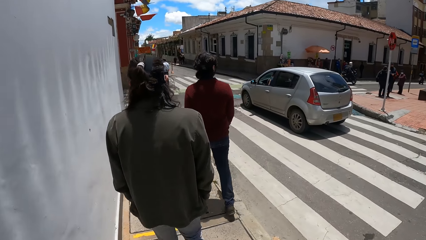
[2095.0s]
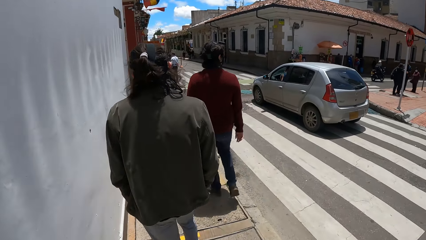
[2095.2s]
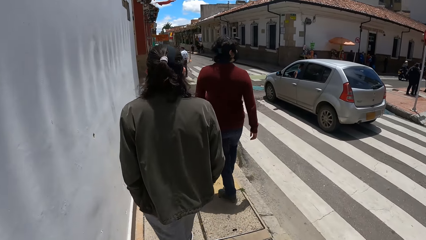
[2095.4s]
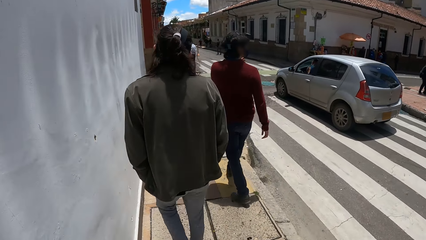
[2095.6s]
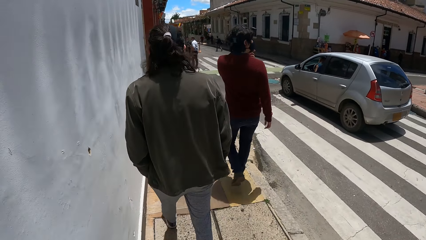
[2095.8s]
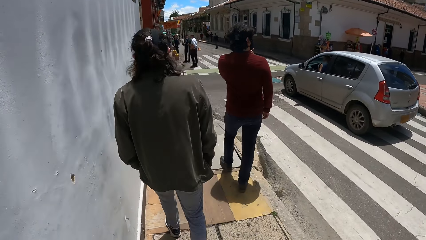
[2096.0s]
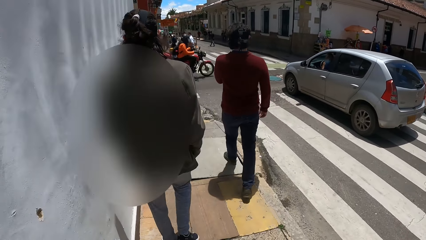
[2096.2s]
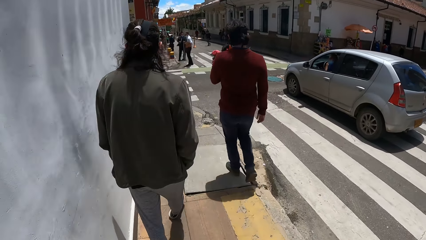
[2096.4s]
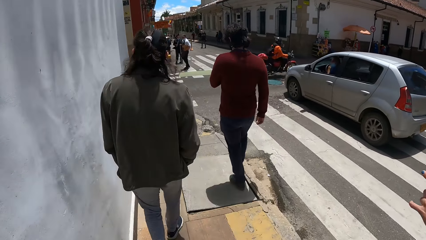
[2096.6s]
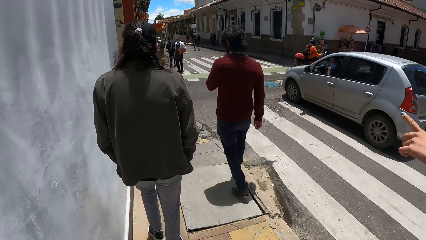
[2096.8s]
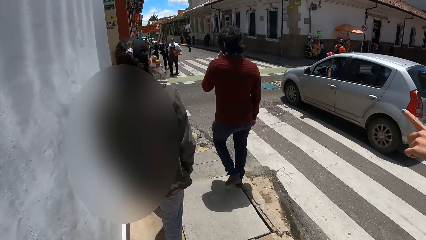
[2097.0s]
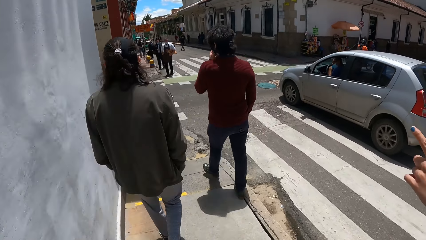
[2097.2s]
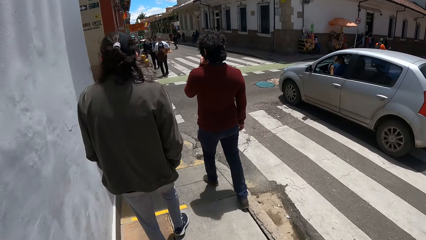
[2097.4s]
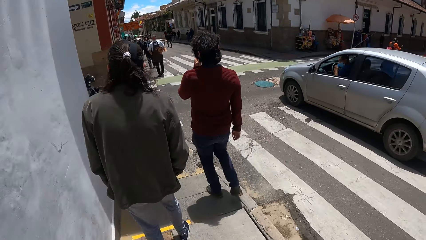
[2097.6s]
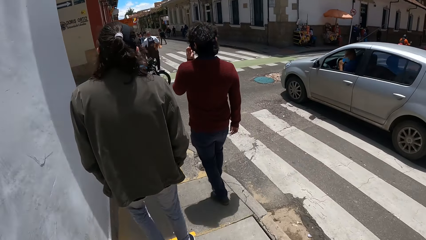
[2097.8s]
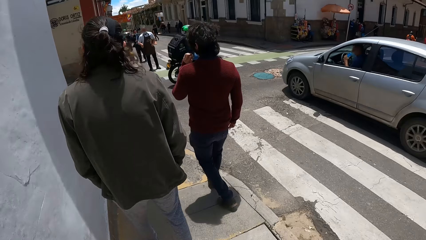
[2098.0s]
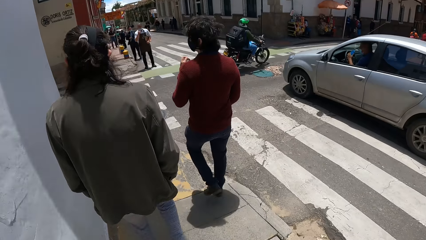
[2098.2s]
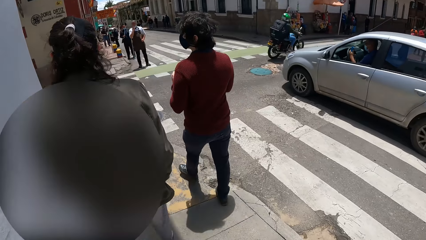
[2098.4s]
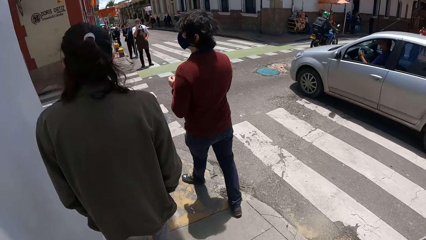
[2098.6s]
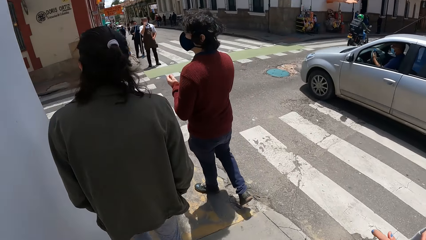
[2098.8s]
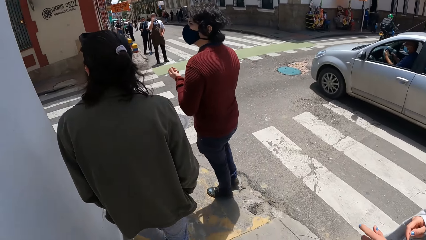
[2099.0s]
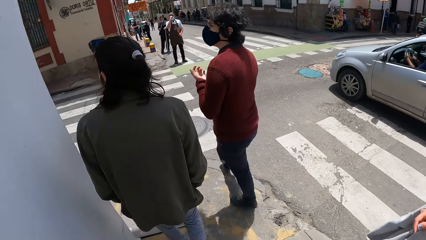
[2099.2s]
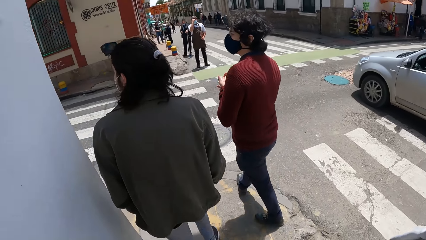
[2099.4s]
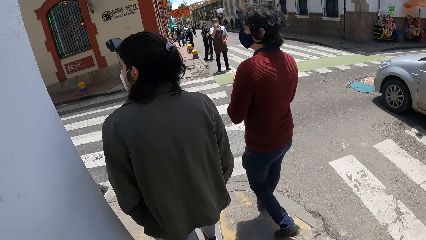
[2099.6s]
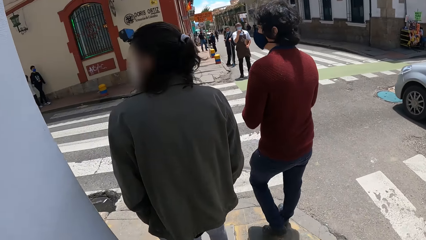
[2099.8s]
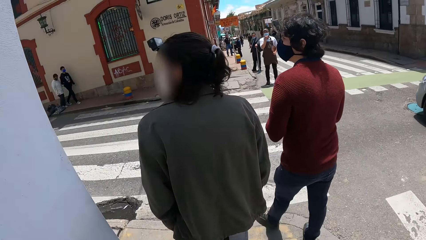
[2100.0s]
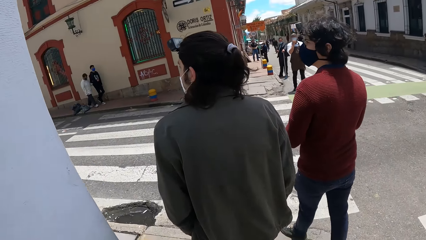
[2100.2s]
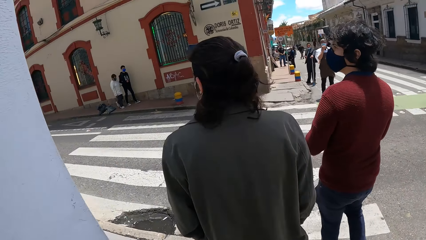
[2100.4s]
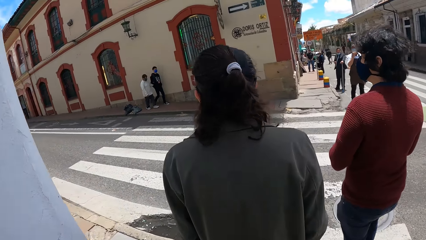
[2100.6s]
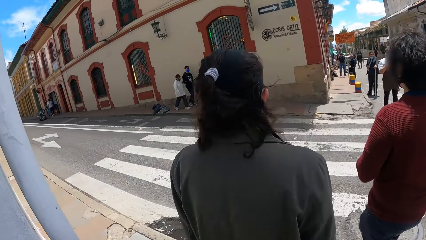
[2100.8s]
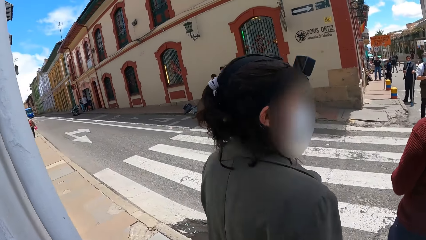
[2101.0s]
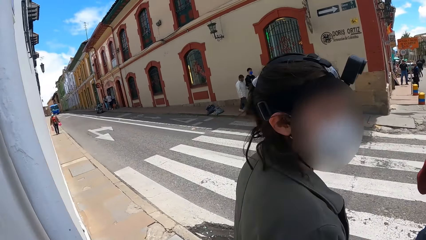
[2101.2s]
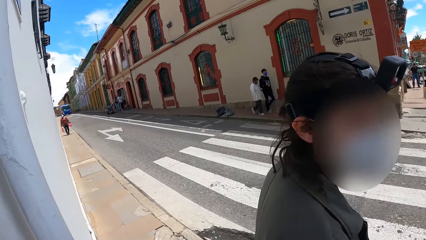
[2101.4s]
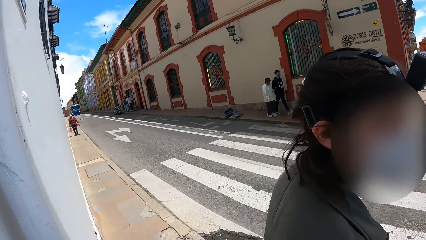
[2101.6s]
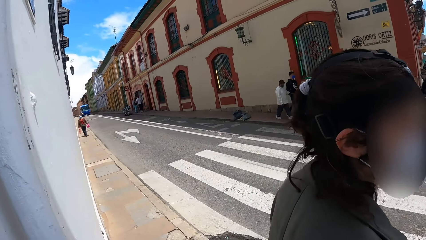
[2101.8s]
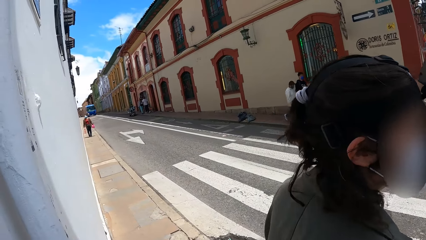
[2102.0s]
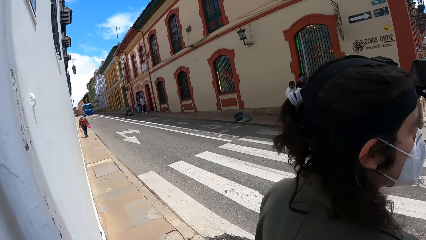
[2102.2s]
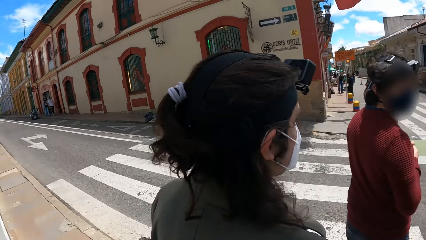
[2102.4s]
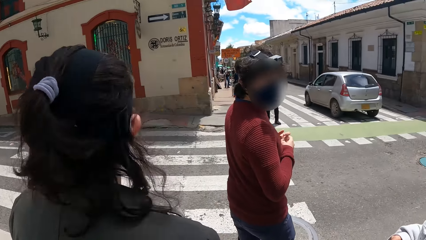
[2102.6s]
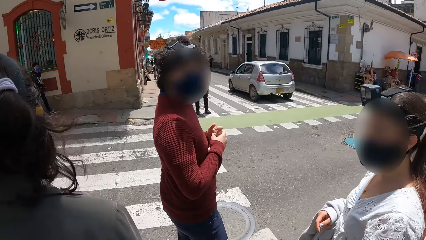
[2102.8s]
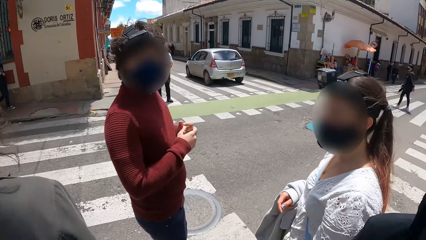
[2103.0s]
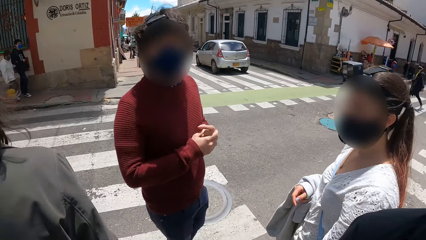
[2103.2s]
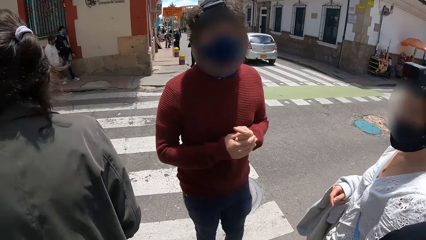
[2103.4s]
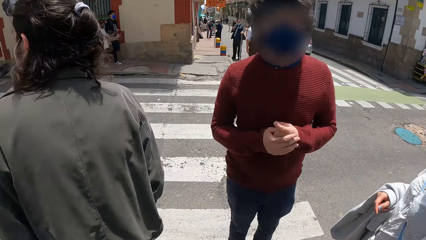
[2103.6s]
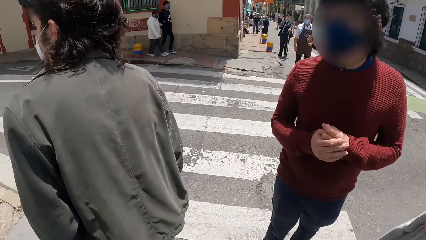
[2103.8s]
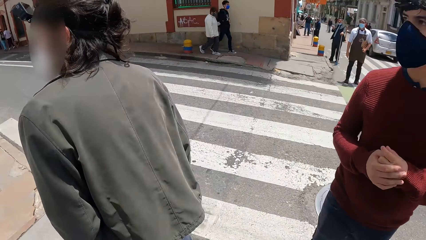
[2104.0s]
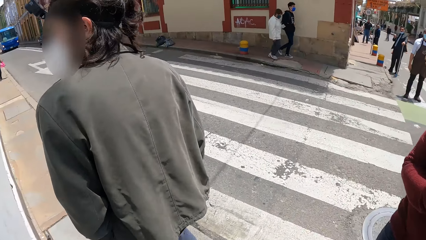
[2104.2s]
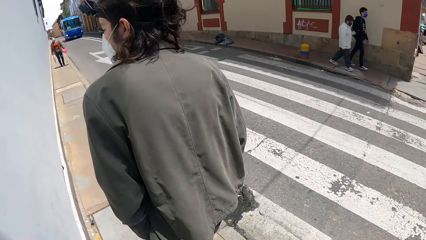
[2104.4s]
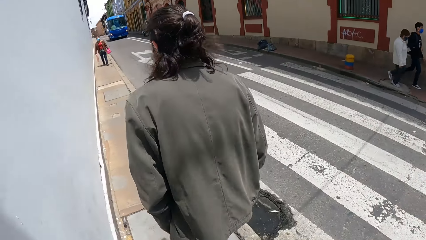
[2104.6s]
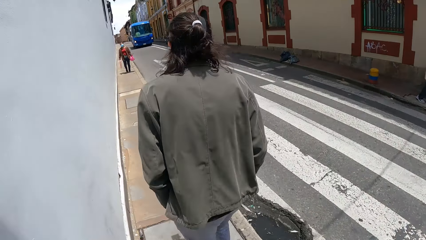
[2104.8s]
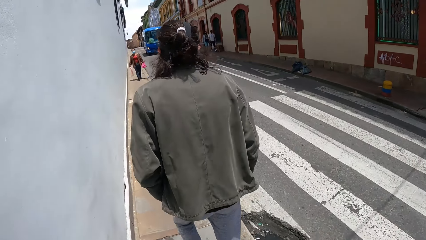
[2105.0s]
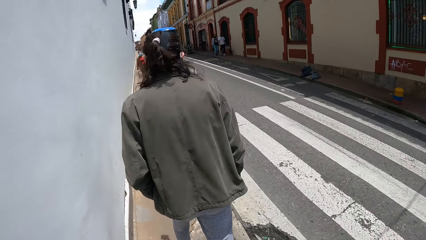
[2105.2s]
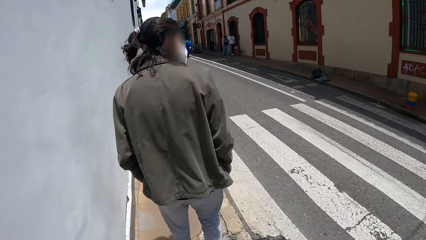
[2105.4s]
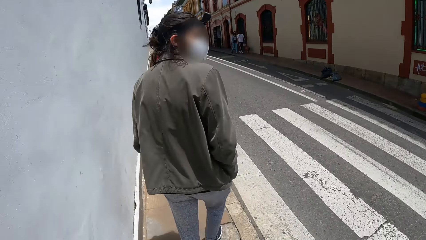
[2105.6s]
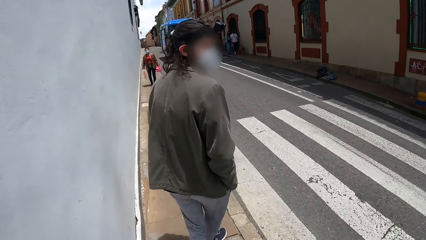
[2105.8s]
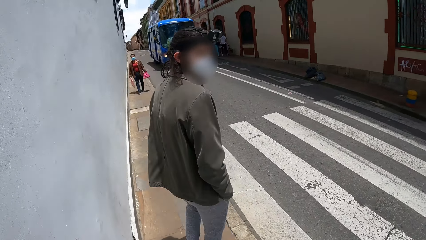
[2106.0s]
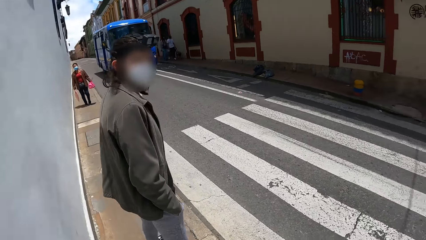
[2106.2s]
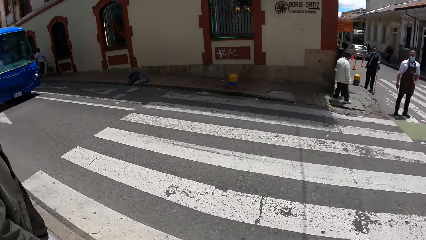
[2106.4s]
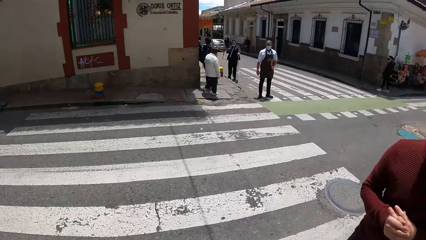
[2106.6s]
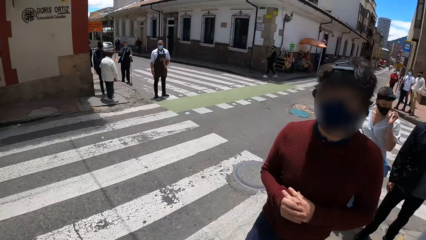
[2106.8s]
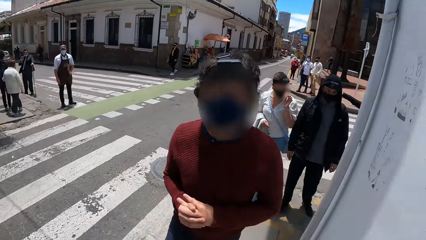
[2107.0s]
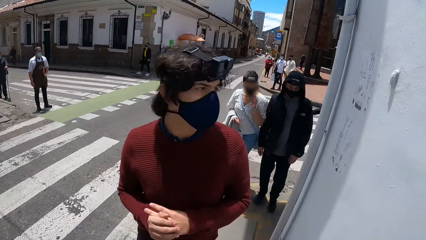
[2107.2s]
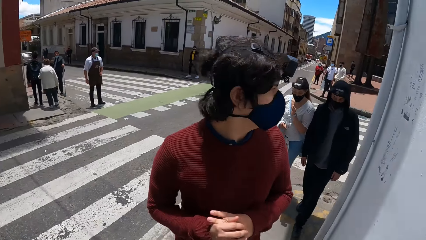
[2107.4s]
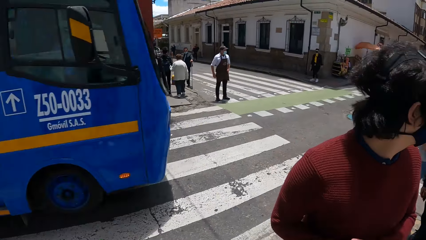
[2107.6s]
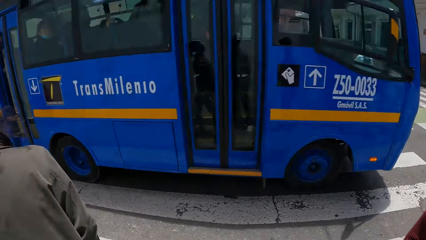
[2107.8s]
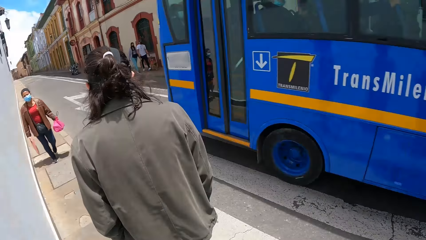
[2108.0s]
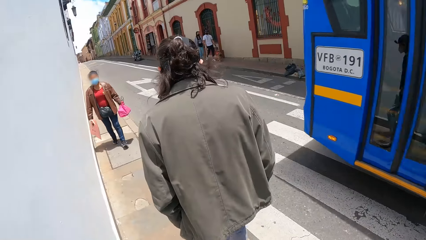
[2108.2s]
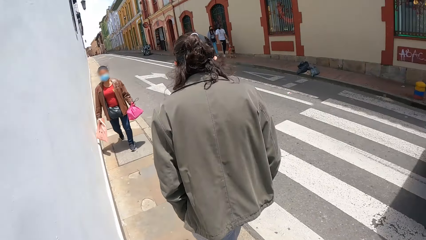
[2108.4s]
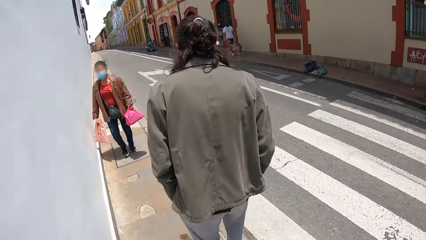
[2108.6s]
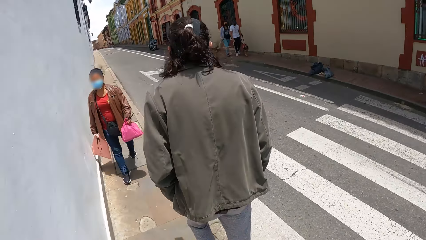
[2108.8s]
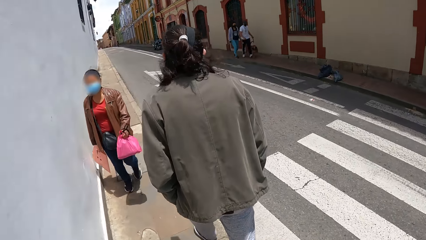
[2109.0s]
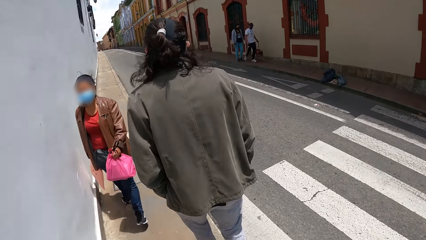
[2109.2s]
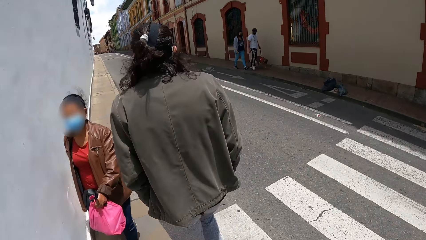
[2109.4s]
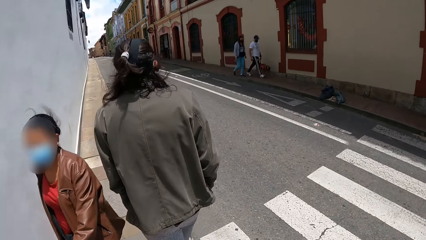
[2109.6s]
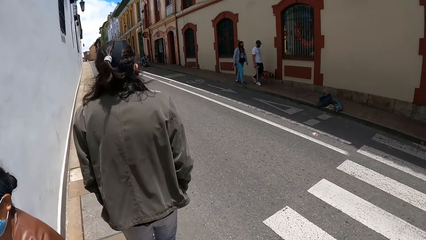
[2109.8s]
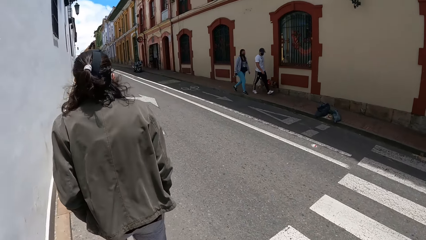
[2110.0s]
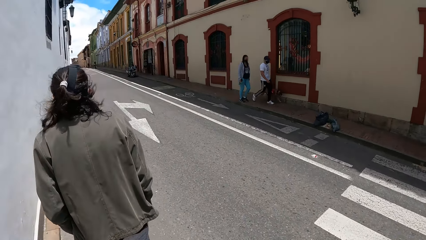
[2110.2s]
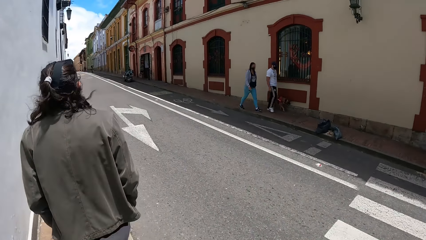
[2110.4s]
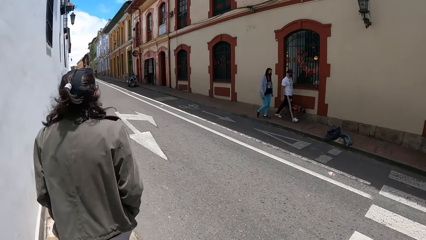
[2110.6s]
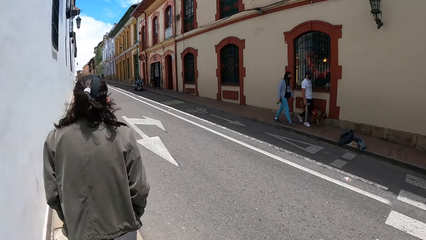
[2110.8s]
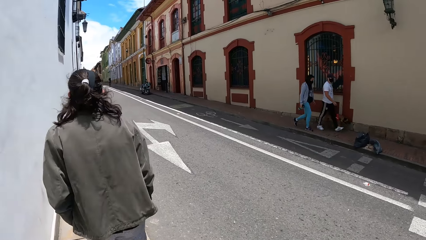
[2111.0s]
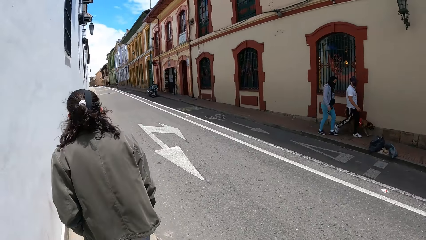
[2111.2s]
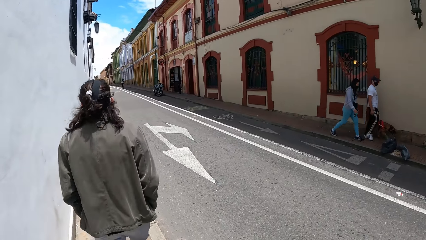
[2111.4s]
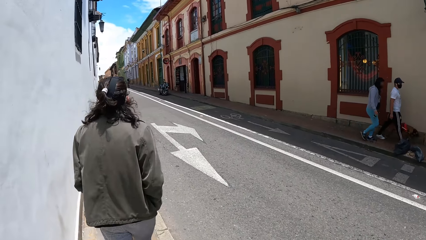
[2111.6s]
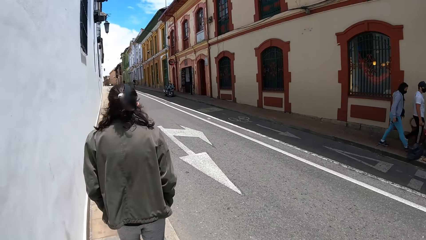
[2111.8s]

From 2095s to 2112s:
The camera wearer interacts with the group of people. They look around. They walk along the road with the group of people. A bus drives past the camera wearer and the group of people. A woman walks past the camera wearer and the group of people. A man walks in the pavement.
